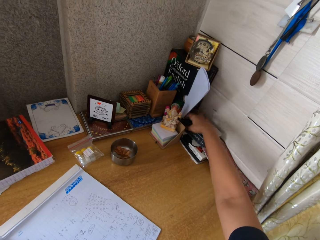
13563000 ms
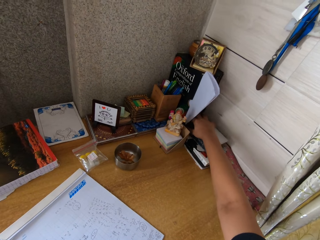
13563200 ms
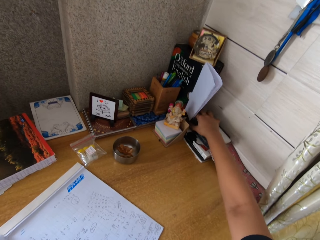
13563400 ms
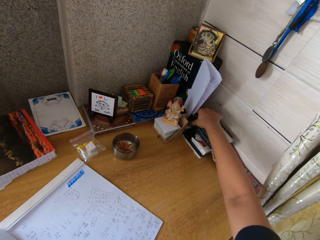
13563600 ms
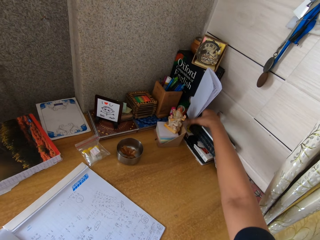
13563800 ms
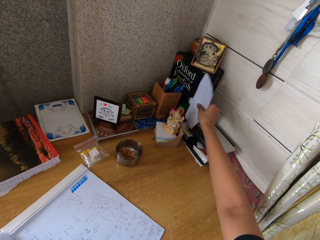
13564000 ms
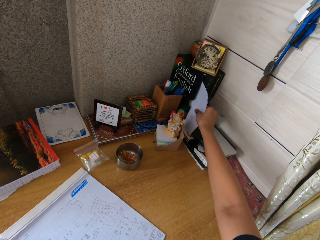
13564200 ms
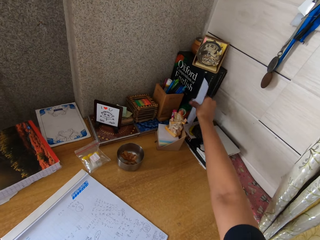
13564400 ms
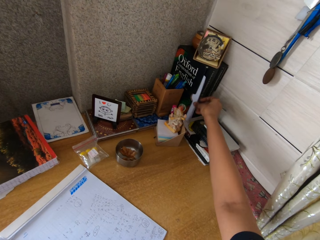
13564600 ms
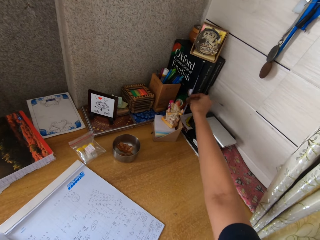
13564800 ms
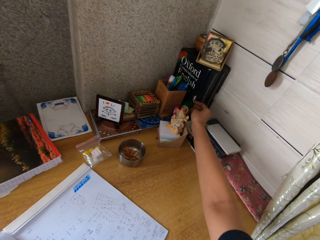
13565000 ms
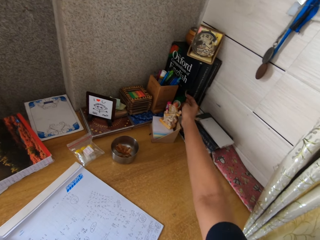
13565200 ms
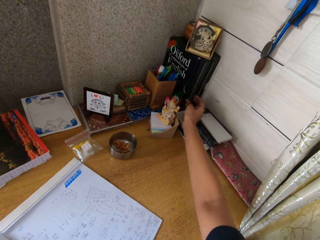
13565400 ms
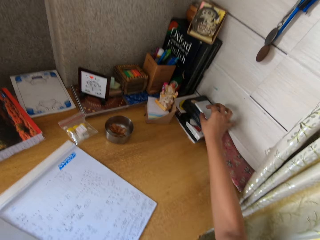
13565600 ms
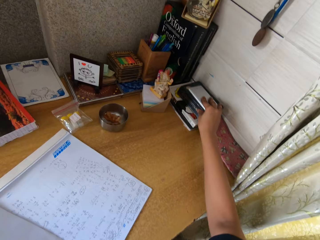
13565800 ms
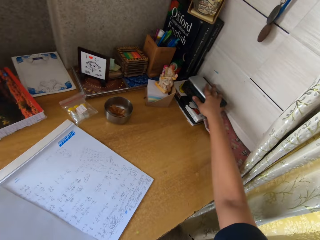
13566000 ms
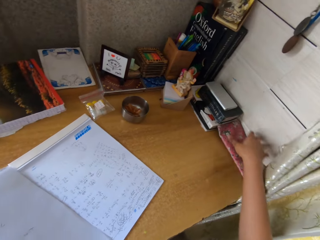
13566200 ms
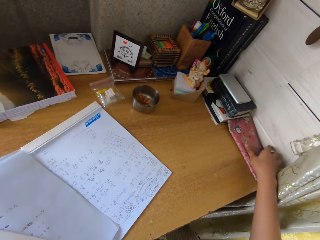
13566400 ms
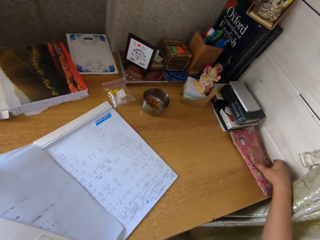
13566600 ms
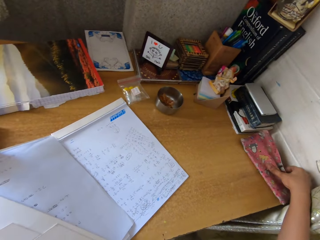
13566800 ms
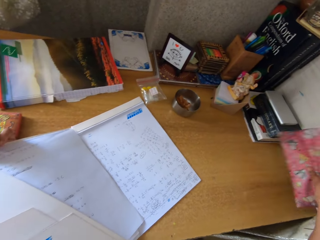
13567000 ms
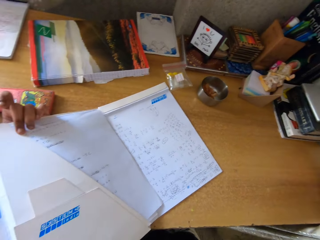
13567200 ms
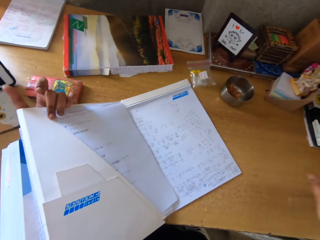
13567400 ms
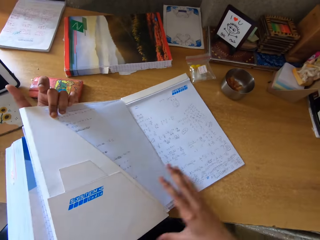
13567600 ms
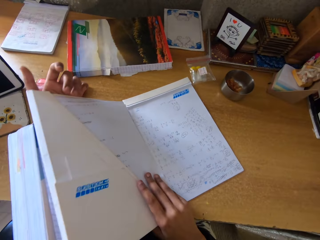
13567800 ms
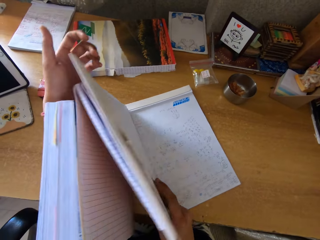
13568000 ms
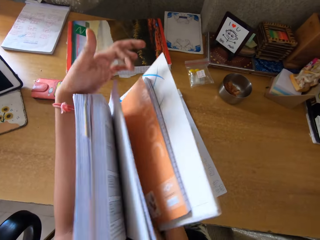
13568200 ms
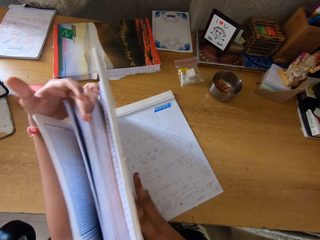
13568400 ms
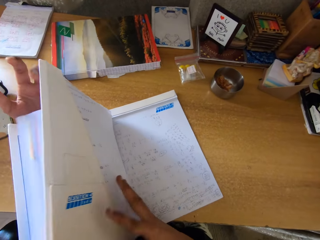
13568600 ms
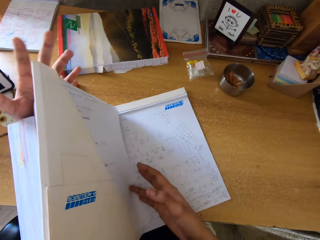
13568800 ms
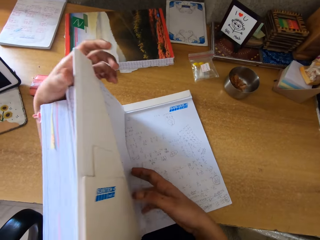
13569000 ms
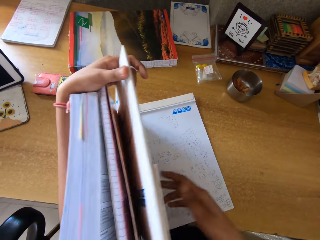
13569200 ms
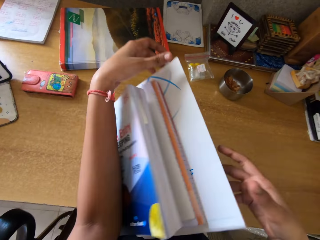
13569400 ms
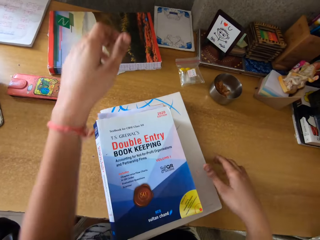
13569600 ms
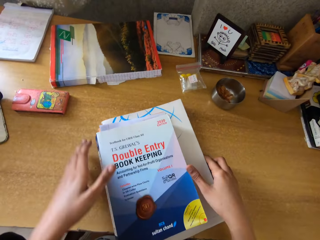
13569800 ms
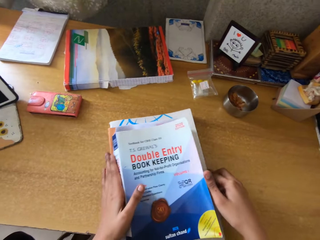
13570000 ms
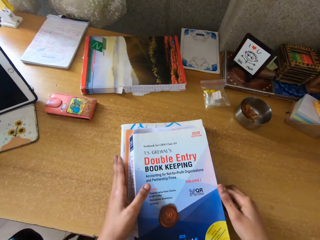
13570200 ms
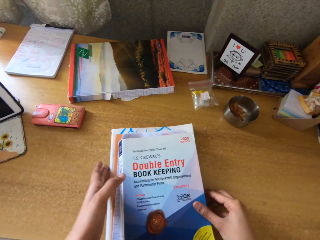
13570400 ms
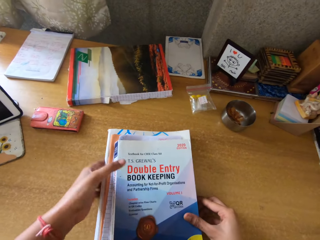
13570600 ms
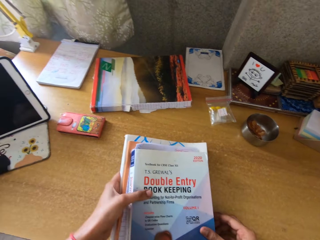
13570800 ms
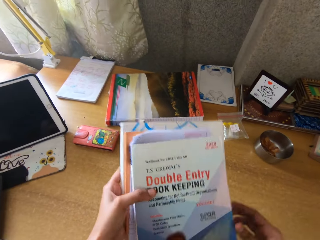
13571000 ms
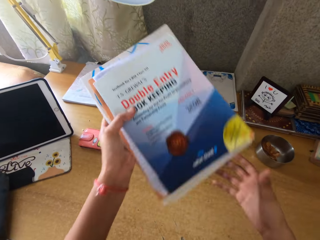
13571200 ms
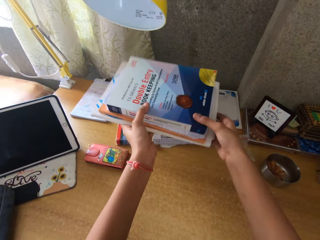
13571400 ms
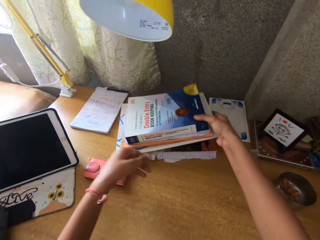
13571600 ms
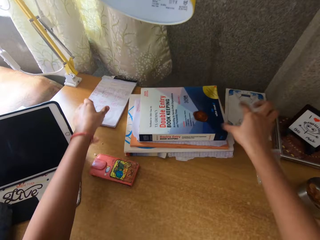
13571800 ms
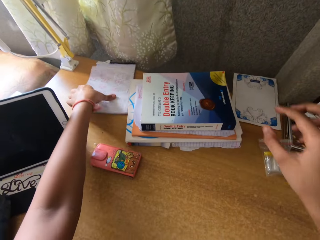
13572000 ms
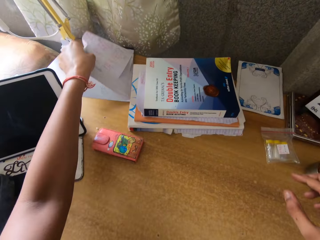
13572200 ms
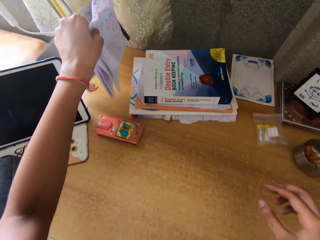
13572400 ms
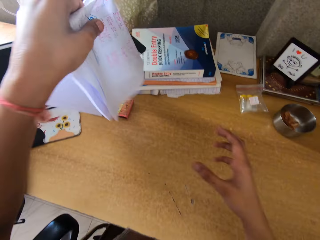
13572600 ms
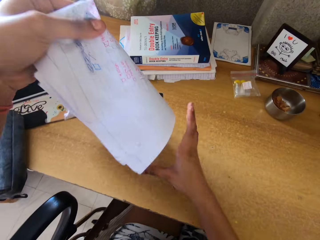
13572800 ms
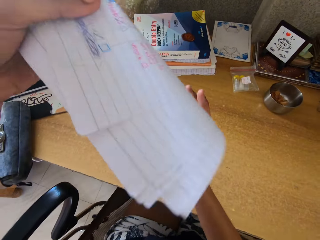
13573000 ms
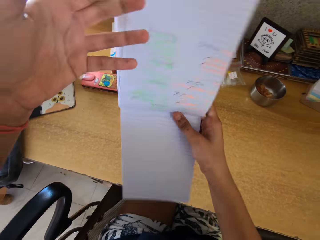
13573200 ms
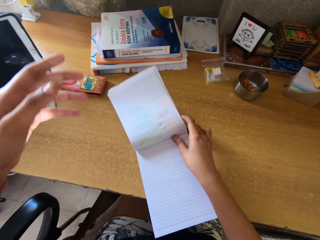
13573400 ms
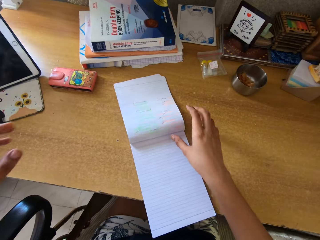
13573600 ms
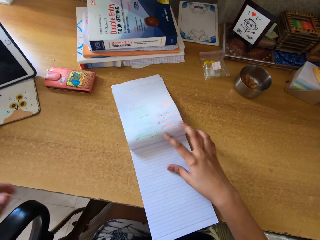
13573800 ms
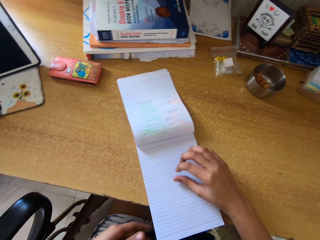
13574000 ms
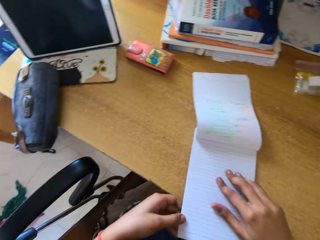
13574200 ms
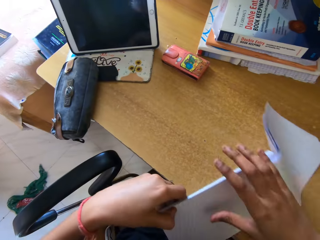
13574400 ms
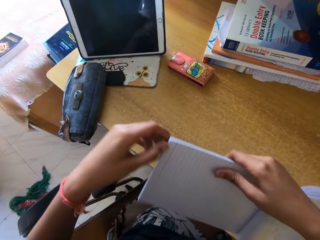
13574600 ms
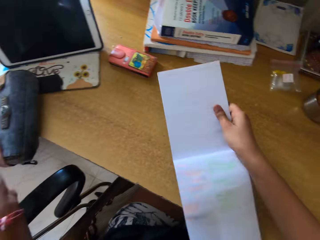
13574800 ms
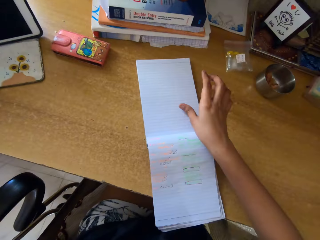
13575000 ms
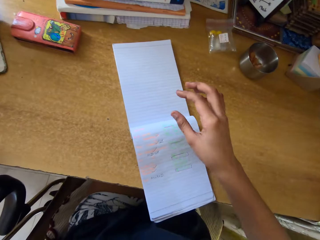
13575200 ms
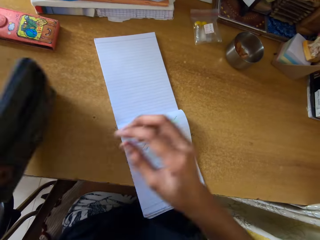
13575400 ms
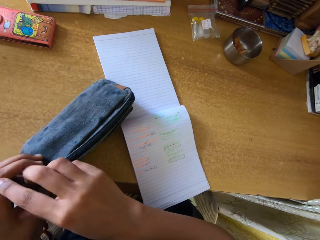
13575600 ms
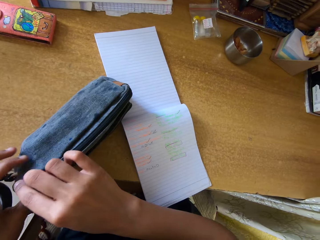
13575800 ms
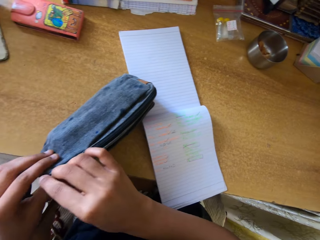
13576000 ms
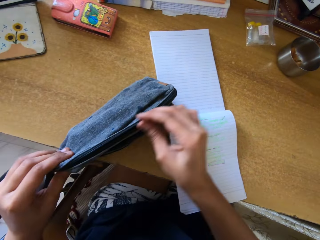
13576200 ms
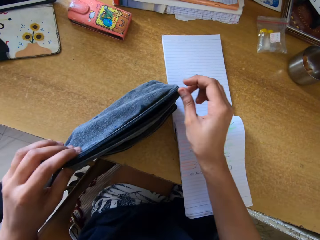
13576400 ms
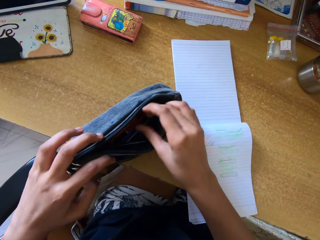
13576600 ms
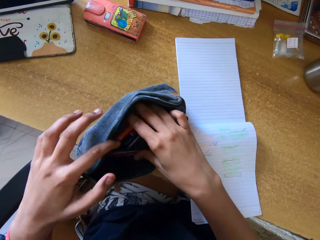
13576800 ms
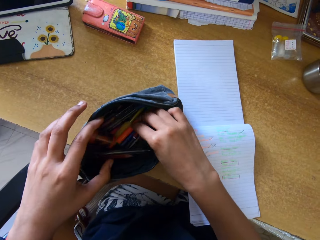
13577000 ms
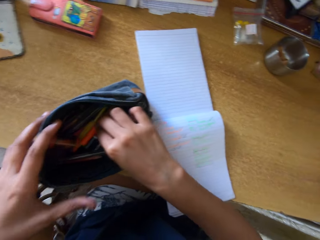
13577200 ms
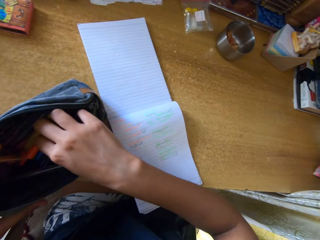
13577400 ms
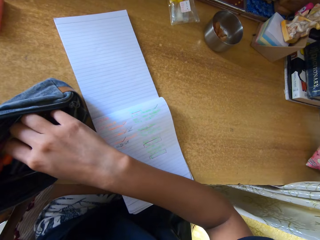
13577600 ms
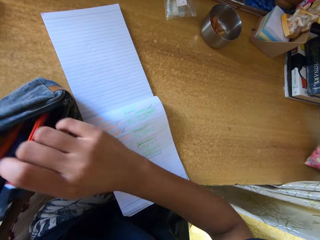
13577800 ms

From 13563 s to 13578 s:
The camera wearer moves a phone box. They place the document in the dictionary with the right hand. They move back the phone box with the right hand. They pick a piece of cloth. They pick a pencil bag on the table with the right hand. They place the piece of cloth on top of the phone box. They hold the album paper keeper or document wallet. They close the document wallet with both hands. They raise the album paper keeper. They pick the books on the table with both hands. They place the books on the table on top of other booklets with both hands. They pick a notebook or note pad on the table with the left hand. They place the notebook in the right hand with the left hand. They place the notebook on the table with the right hand. They pick the note pad. They place the note pad on the table. They turn the notebook with both hands. They pick the pencil bag on the table with the left hand. They unzip the pencil bag with the right hand.

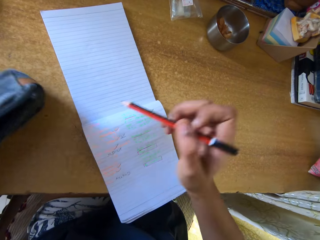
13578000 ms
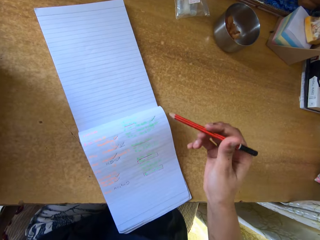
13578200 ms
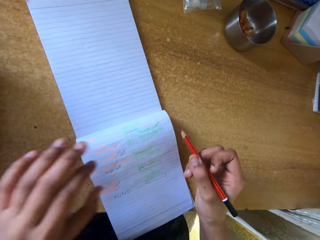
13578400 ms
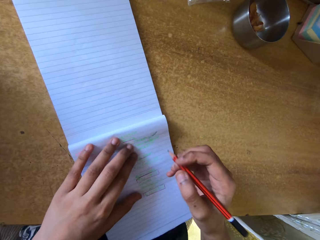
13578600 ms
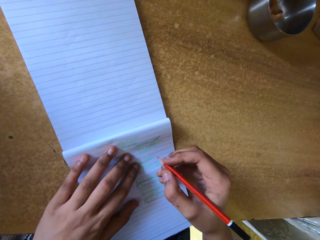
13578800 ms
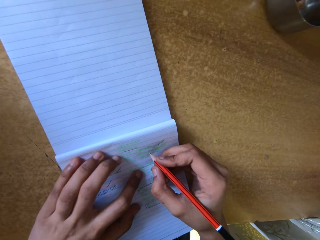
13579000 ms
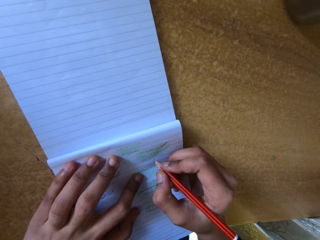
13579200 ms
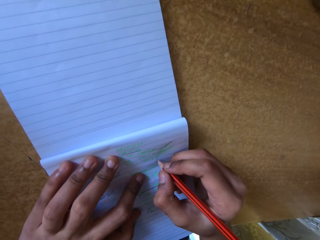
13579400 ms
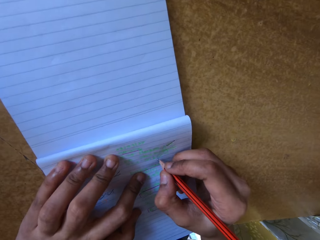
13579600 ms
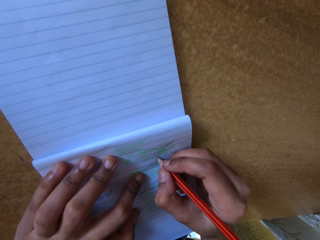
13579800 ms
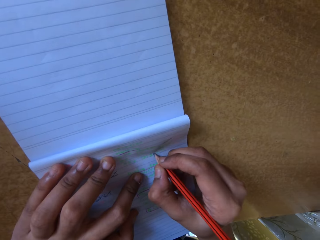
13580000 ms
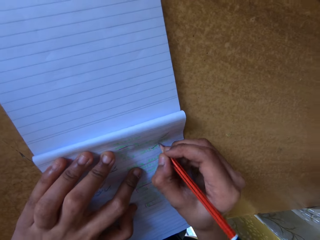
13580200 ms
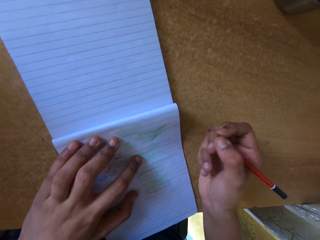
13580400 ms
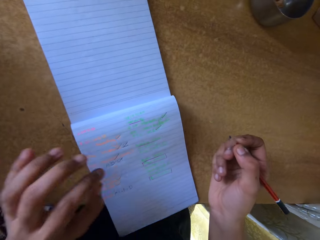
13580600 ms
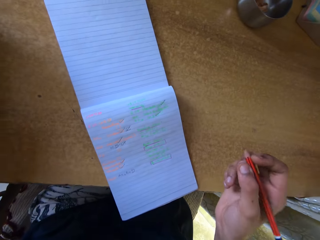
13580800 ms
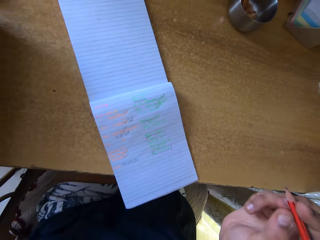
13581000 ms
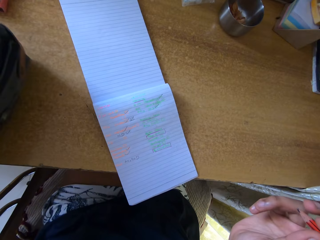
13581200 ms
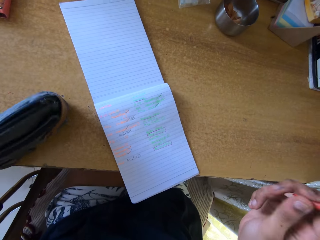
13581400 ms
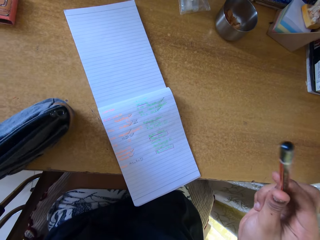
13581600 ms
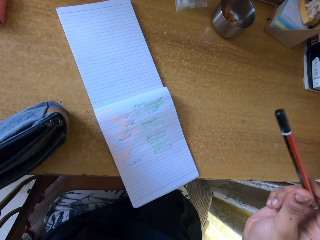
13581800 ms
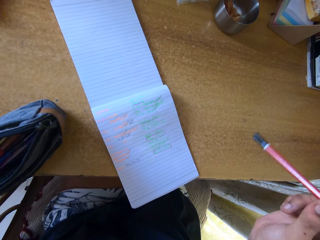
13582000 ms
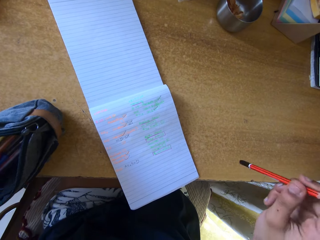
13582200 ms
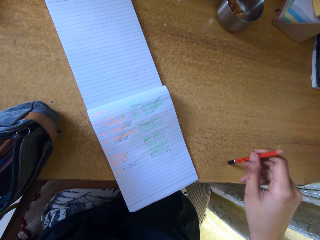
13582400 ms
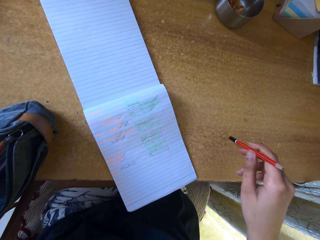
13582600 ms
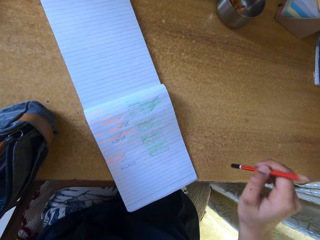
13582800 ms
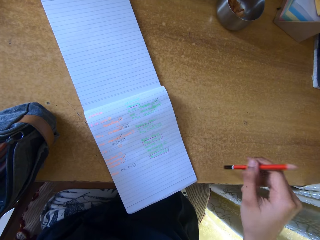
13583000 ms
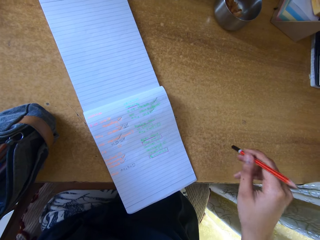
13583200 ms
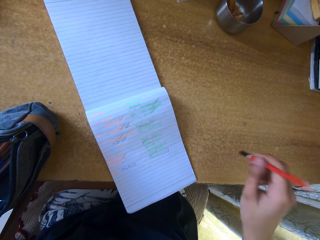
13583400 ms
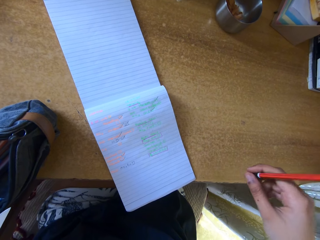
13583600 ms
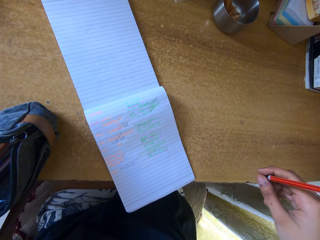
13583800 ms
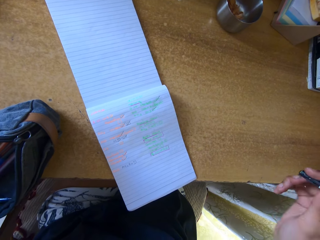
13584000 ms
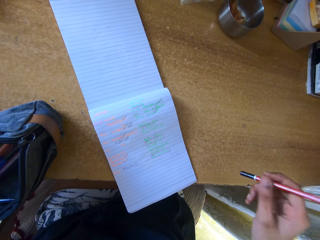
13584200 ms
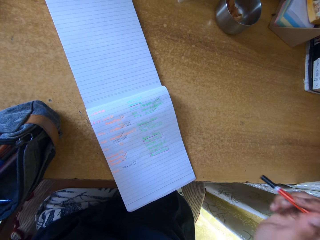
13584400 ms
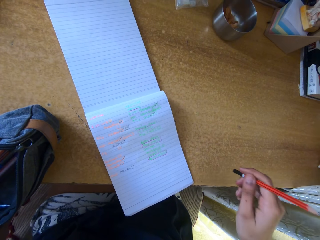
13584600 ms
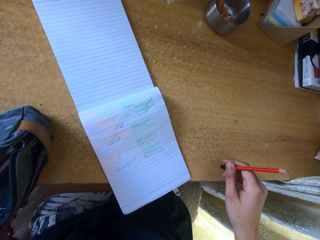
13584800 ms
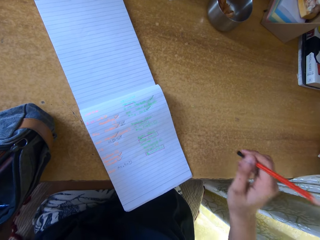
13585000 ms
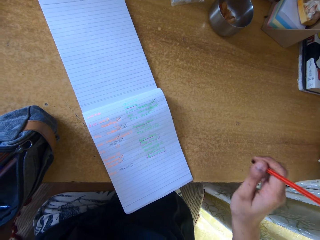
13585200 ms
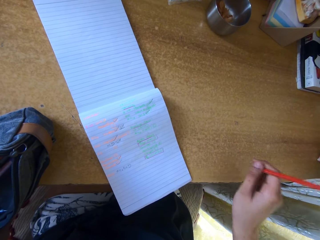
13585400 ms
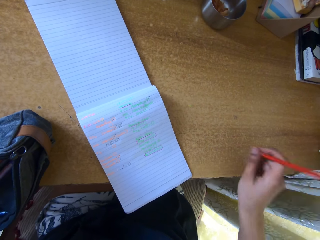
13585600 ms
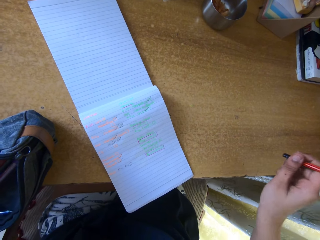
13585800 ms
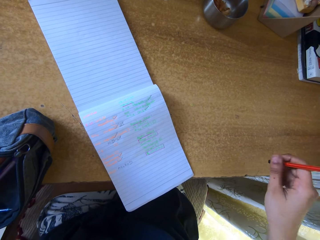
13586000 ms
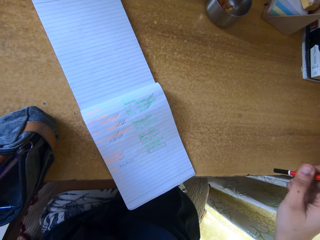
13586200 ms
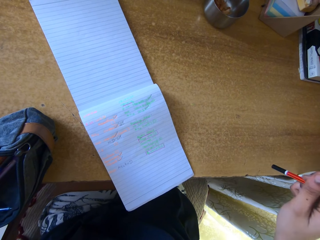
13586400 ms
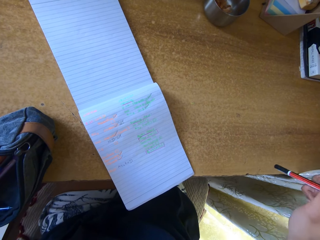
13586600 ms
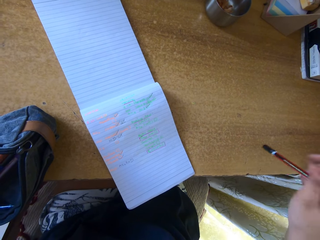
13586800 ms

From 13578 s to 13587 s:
The camera wearer picks a pencil in the pencil bag with the right hand. She ticks on the notebook with the pencil. She withdraws her hands from the table. She holds the pencil bag with the left hand. She hits the pencil on the table.
